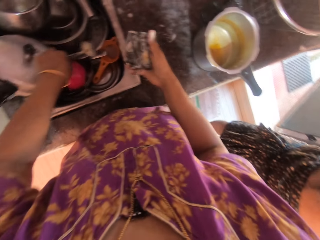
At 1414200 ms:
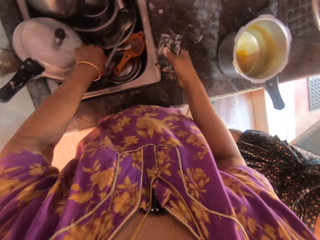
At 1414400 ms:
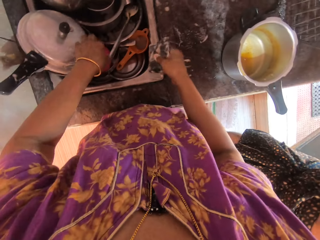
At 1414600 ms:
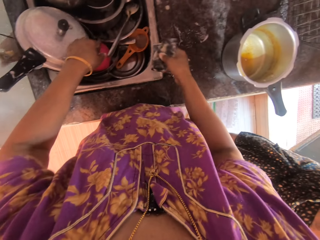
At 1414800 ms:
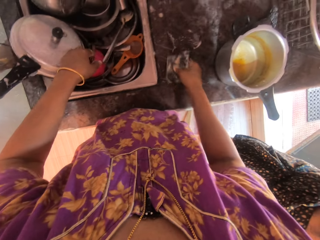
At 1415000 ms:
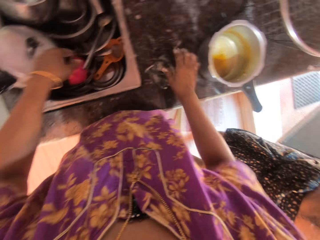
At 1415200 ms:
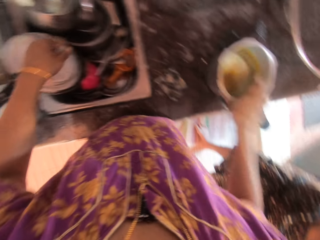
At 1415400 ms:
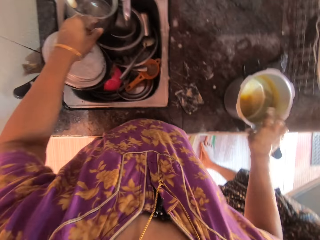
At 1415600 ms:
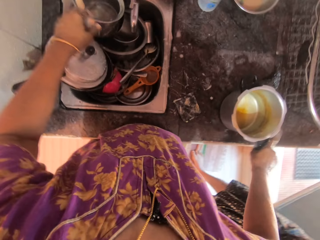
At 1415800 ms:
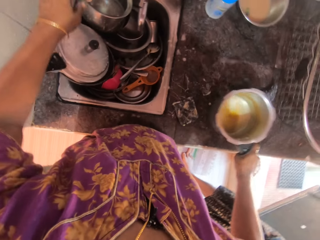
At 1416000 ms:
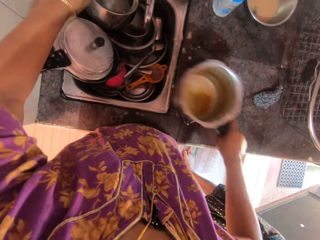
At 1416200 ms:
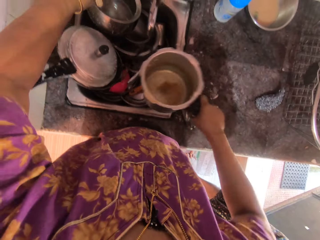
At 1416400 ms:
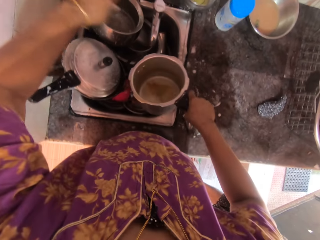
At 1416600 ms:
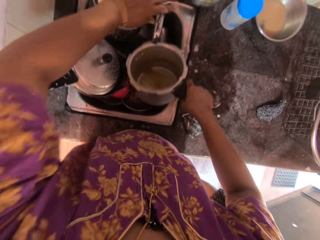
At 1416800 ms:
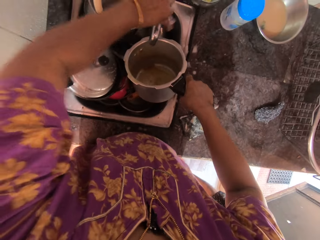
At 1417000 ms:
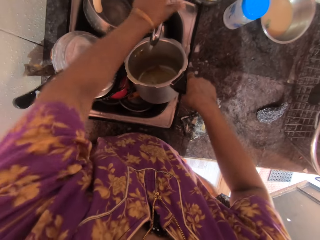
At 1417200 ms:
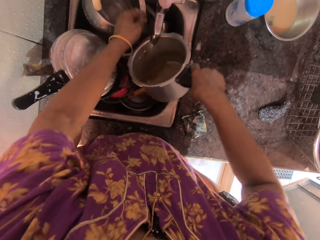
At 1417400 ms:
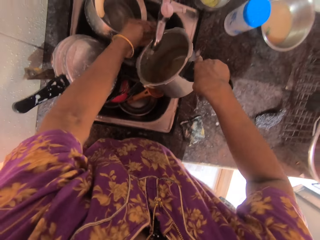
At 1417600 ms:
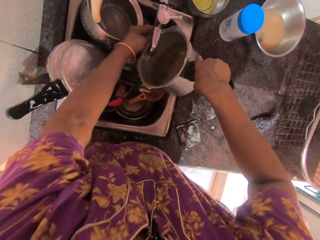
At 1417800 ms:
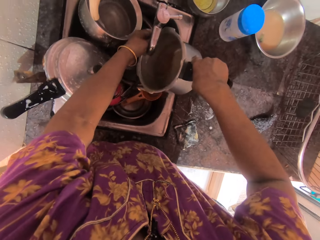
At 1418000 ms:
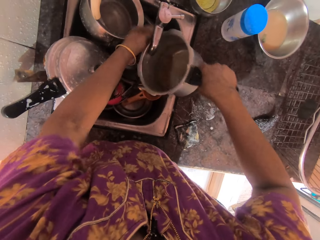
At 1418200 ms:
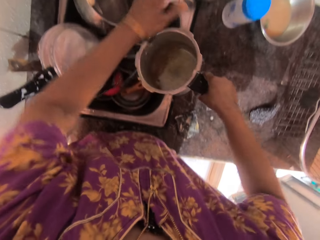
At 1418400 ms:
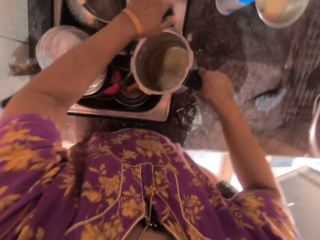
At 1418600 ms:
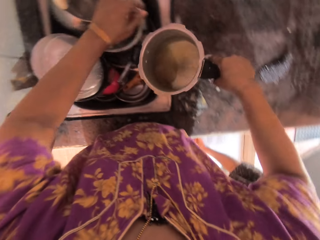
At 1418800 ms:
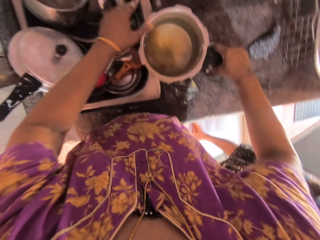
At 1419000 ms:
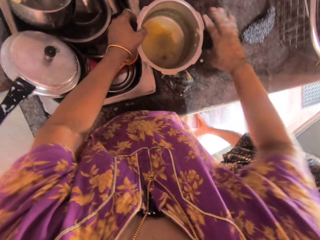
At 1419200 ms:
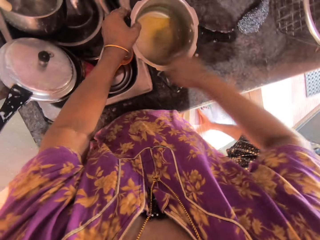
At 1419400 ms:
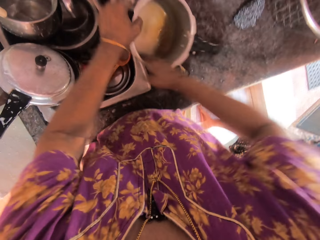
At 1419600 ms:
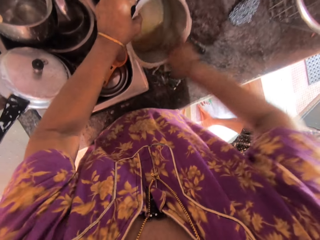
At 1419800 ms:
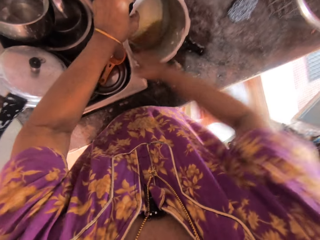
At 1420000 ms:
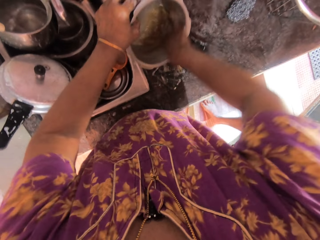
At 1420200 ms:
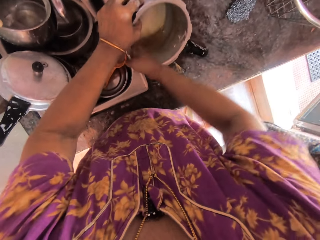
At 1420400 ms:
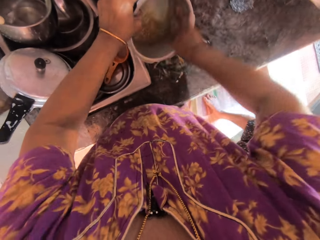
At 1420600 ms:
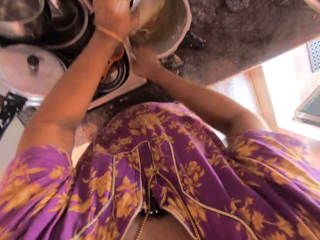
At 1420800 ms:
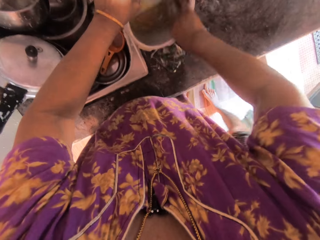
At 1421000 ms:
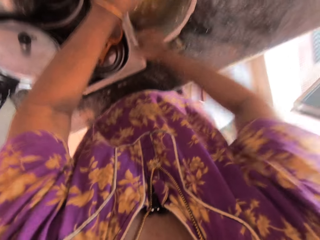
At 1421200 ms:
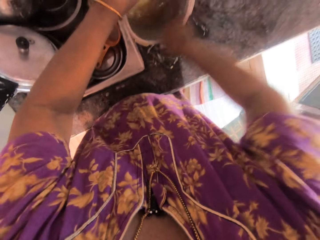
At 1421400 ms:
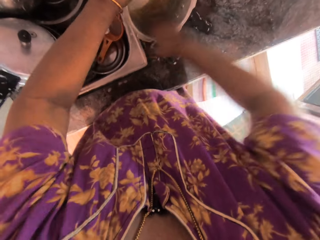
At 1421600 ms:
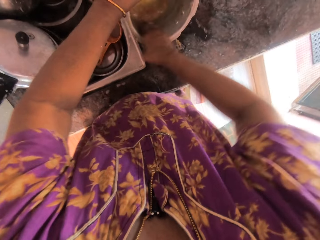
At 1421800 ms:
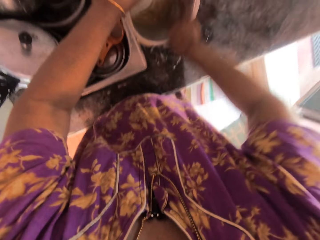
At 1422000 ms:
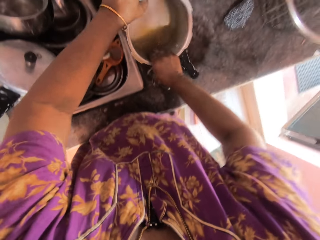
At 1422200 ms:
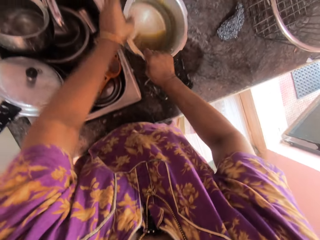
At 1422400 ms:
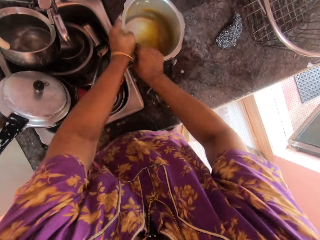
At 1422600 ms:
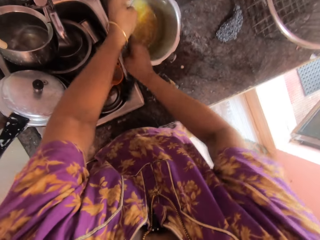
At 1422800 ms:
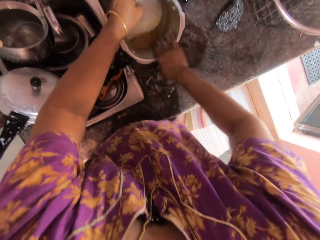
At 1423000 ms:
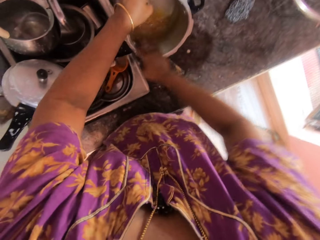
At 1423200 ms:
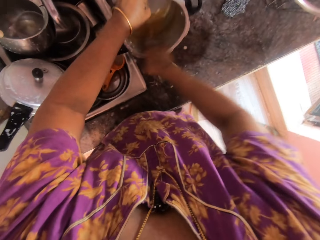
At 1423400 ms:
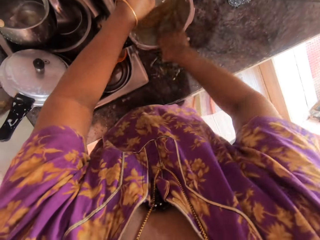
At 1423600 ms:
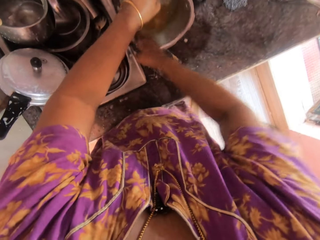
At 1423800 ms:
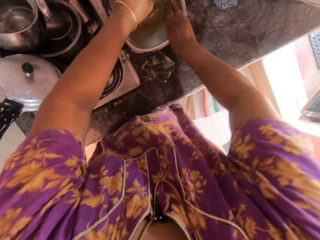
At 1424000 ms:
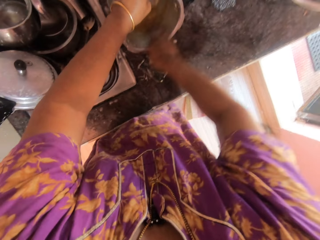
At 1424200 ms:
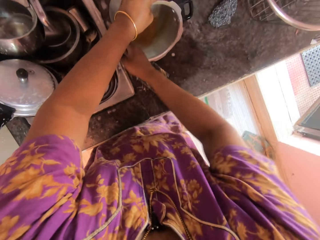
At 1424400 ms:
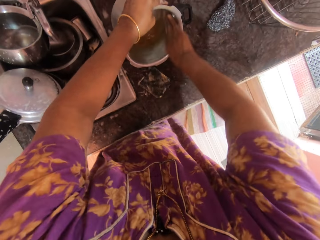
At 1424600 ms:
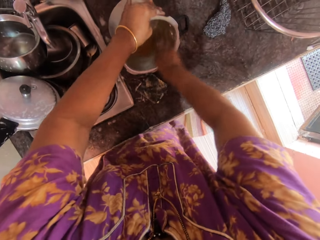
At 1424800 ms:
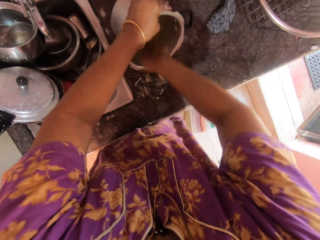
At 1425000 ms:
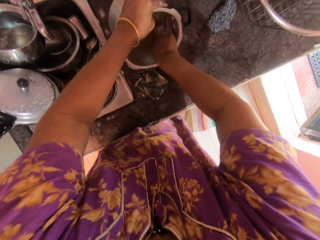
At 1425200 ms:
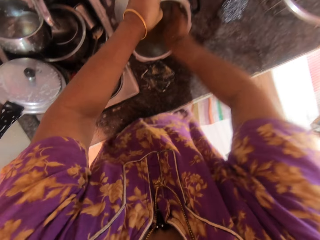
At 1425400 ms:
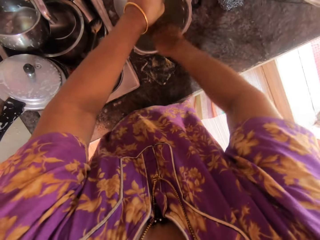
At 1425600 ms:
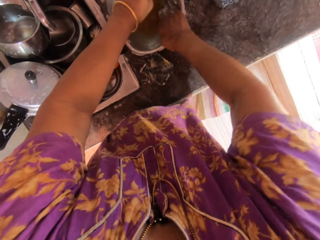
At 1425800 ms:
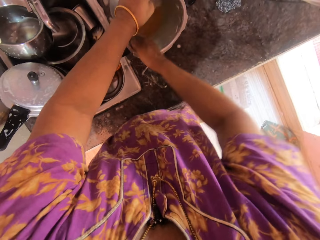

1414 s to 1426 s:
A person walks around the kitchen. The camera wearer places the serving spoon on the sink. She places the scouring pad on the countertop and picks up the pressure pot from the countertop. She turns on a faucet with her left hand. She turns off the faucet. She rinses the pressure pot with her right hand.

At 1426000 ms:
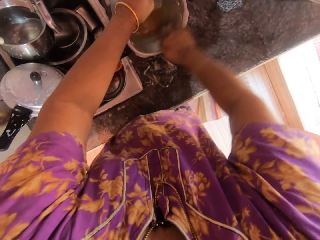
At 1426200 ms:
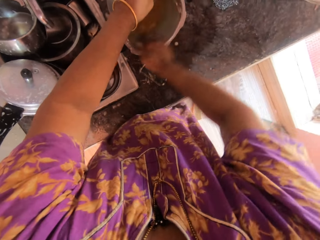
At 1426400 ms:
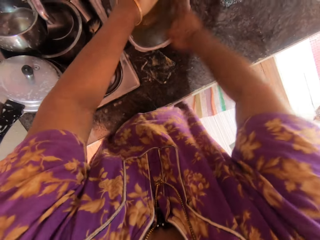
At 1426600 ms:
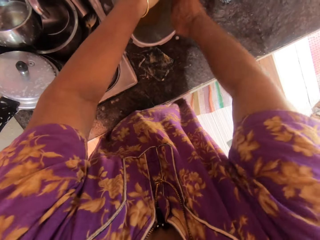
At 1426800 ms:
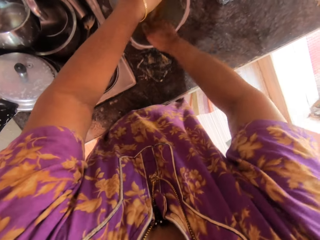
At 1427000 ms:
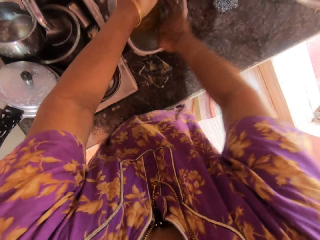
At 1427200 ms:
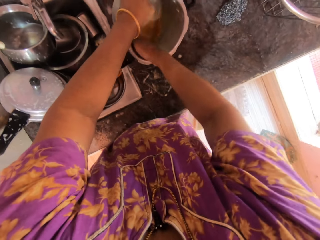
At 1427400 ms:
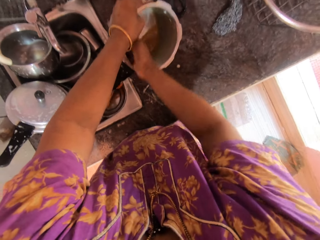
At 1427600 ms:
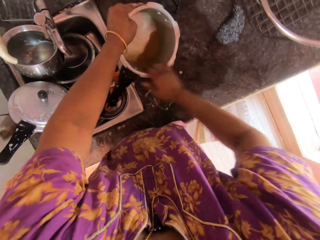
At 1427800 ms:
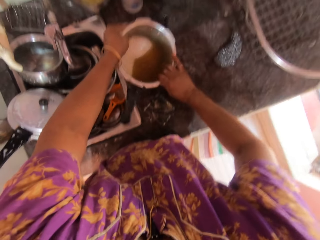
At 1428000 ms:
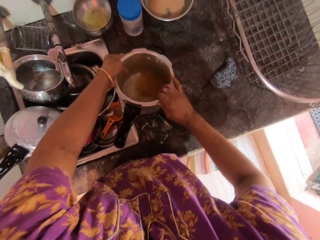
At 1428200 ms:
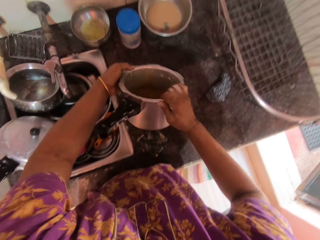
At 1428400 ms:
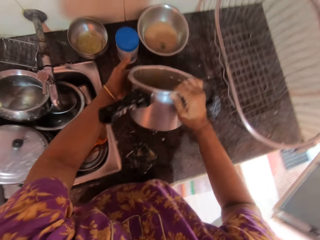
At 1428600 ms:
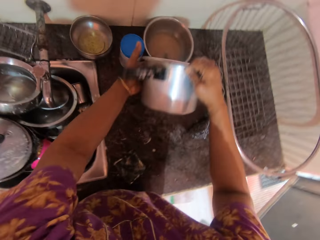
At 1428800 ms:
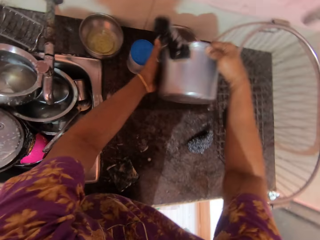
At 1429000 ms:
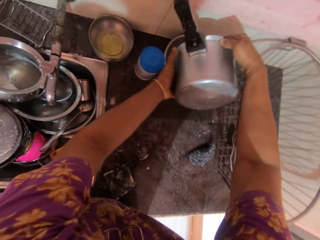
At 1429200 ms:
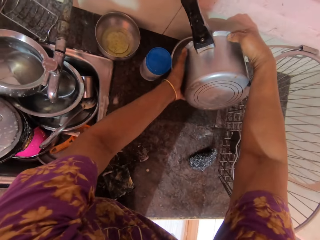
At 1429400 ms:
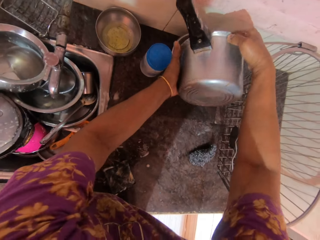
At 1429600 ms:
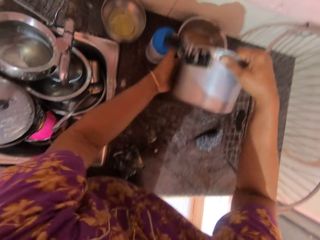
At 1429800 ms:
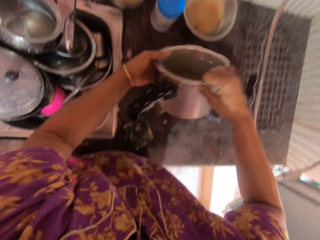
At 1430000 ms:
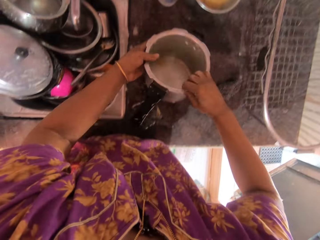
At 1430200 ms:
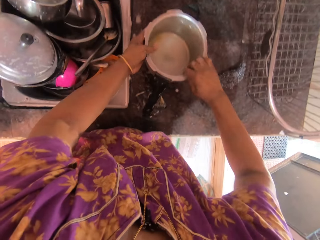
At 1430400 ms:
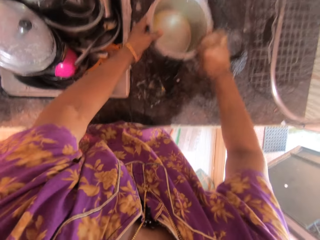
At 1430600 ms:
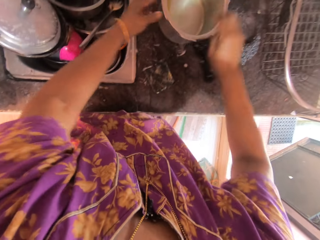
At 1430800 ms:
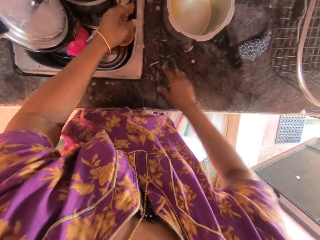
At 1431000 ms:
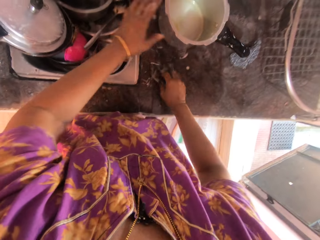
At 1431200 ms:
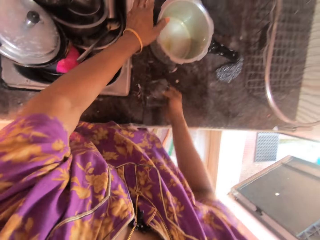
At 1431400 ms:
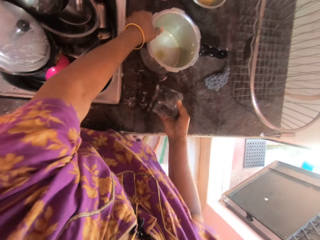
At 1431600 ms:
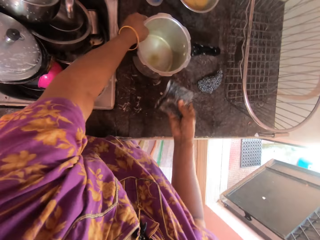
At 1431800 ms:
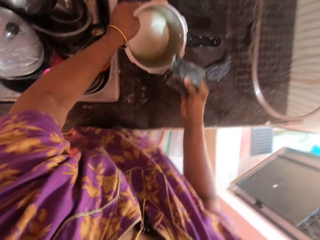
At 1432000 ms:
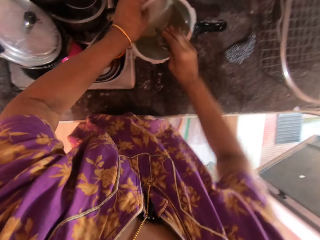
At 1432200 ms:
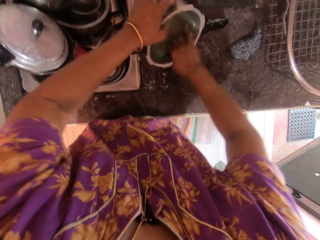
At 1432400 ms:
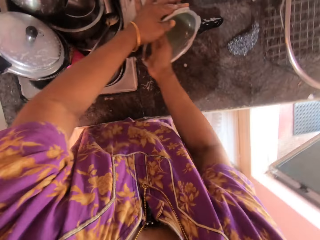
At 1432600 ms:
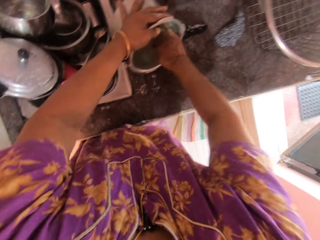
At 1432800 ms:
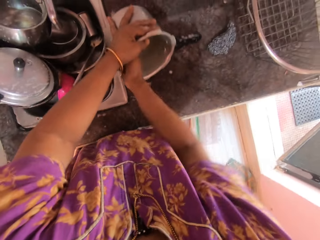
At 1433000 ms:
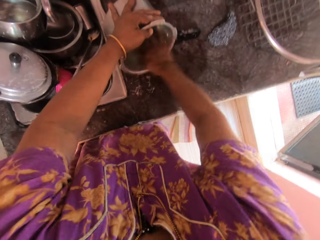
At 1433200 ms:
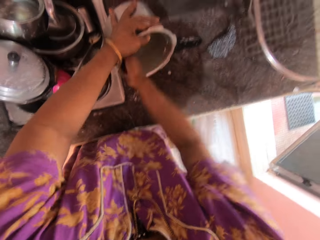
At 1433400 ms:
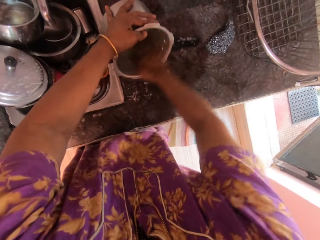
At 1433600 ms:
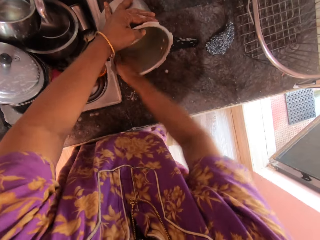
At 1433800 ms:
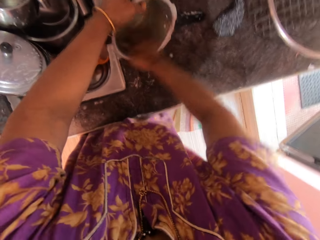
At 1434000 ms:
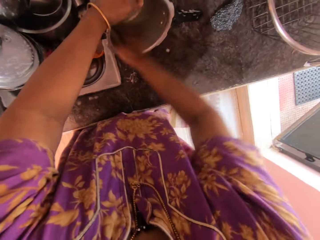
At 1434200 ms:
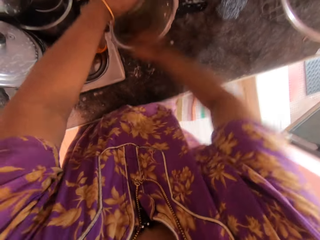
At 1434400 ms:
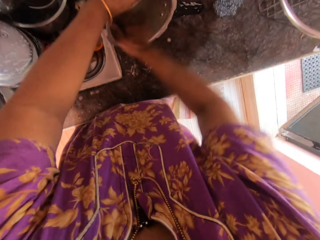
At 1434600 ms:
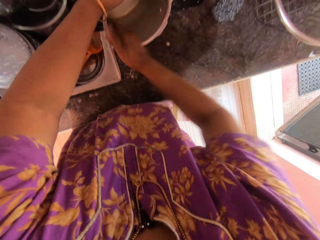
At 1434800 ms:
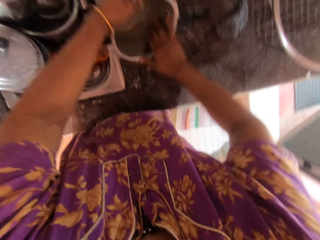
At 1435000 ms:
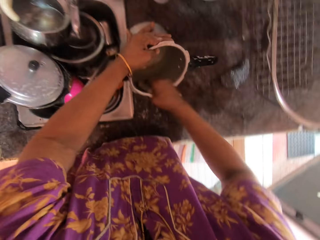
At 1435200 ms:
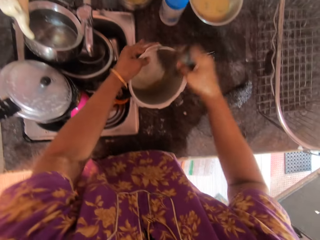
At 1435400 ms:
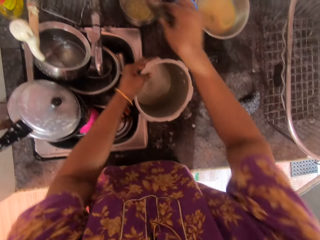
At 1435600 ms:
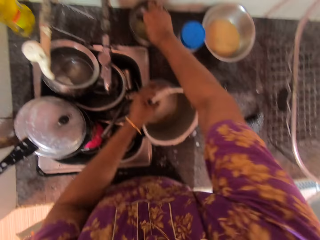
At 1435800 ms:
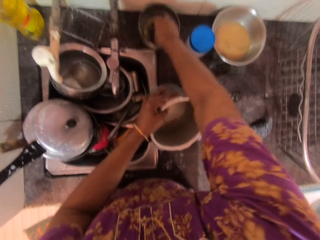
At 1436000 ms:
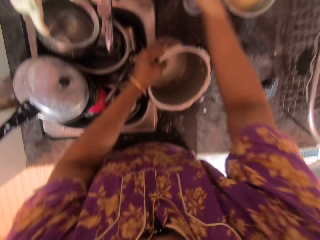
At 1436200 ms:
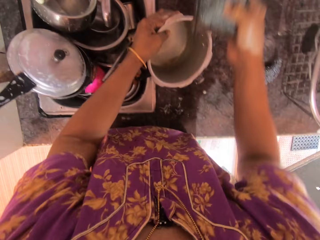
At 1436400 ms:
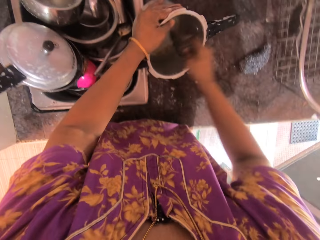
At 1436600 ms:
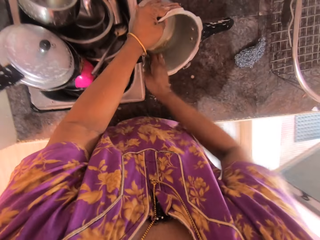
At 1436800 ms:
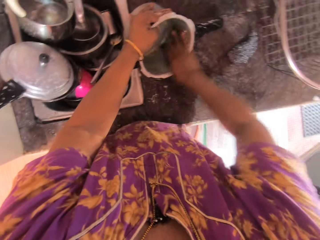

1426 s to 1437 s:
The camera wearer pours water from the pressure pot or pressure cooker into a bowl. She places the pressure cooker on the countertop. She picks up the sponge from the countertop with her right hand. She takes the pressure pot from the countertop. She washes the pressure pot. She takes washing liquid from a bowl with the sponge.
